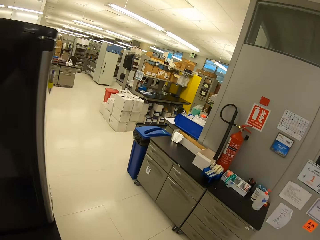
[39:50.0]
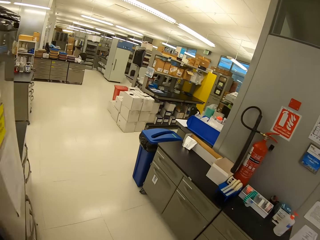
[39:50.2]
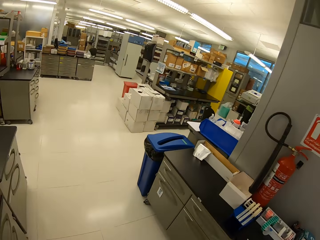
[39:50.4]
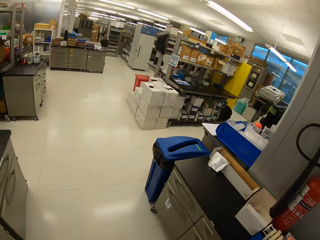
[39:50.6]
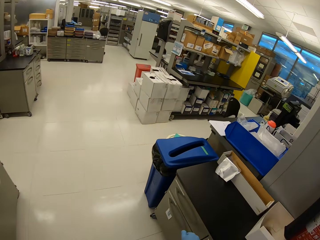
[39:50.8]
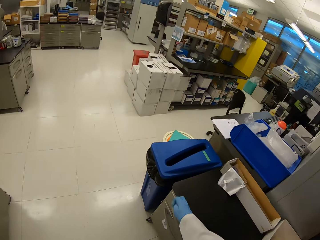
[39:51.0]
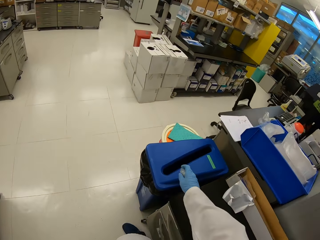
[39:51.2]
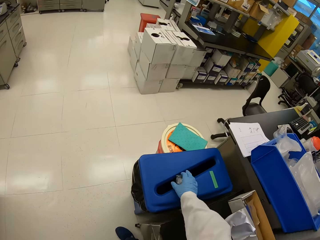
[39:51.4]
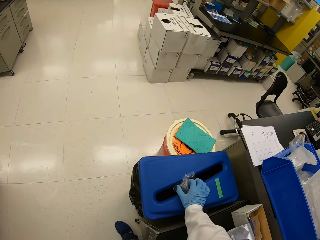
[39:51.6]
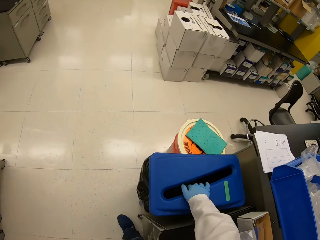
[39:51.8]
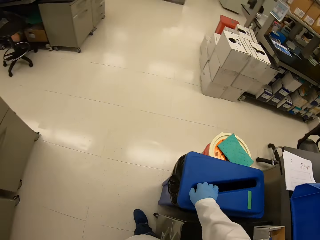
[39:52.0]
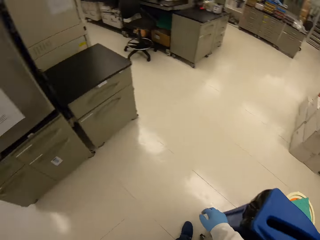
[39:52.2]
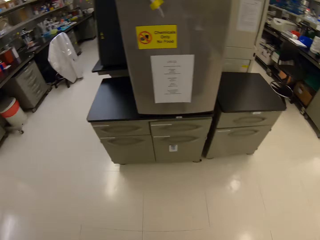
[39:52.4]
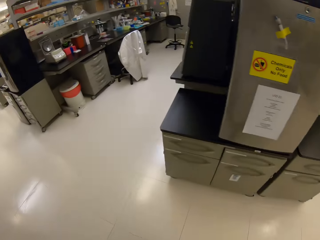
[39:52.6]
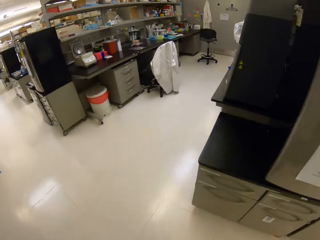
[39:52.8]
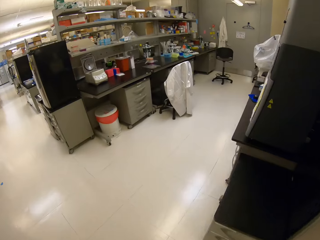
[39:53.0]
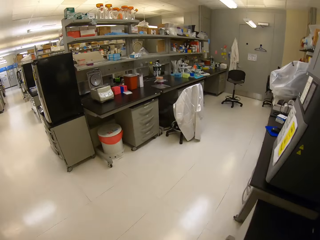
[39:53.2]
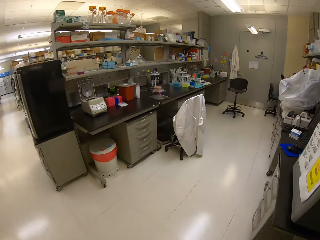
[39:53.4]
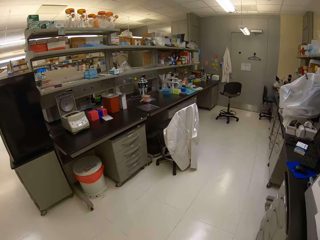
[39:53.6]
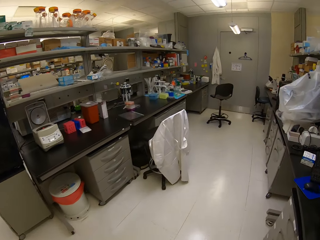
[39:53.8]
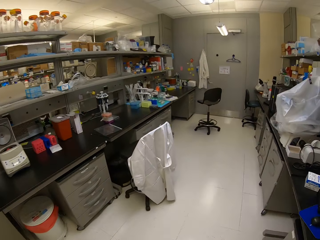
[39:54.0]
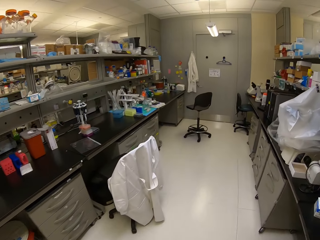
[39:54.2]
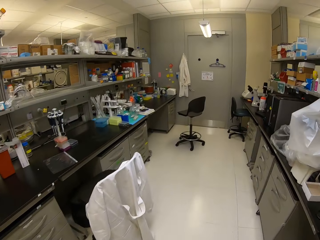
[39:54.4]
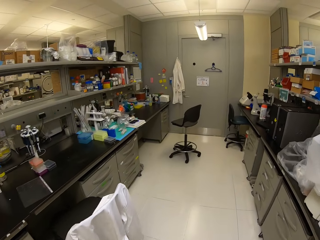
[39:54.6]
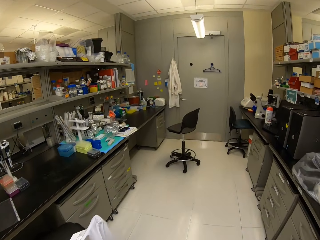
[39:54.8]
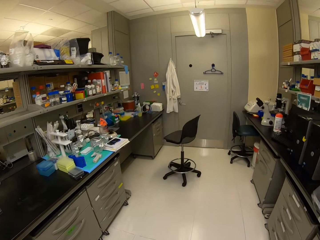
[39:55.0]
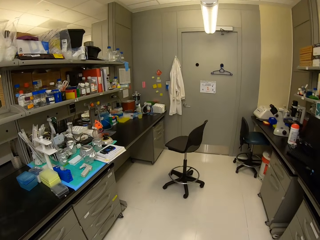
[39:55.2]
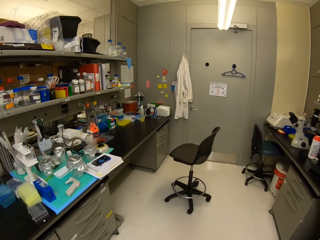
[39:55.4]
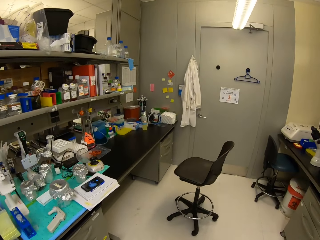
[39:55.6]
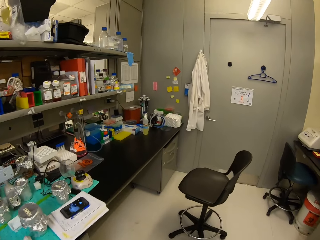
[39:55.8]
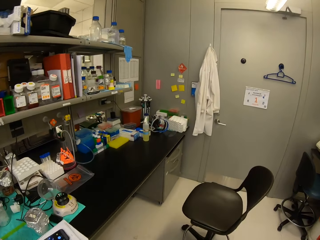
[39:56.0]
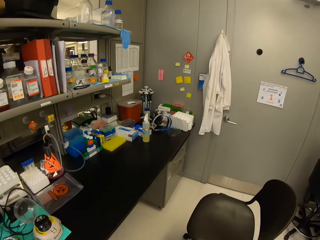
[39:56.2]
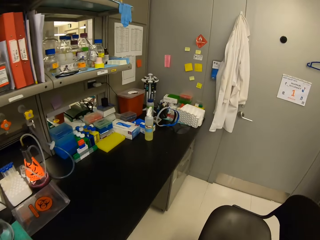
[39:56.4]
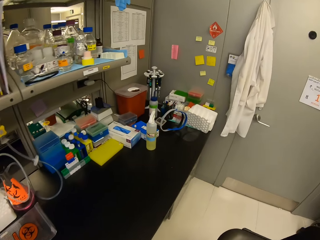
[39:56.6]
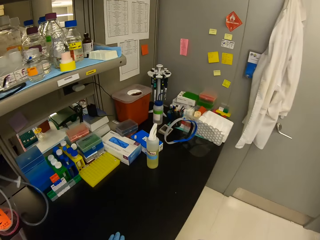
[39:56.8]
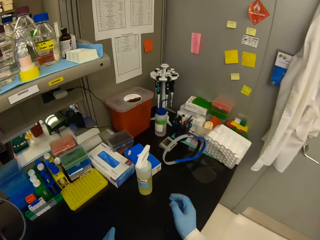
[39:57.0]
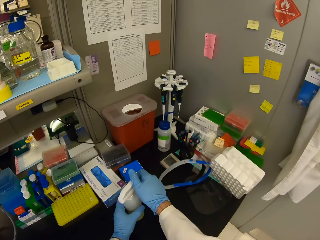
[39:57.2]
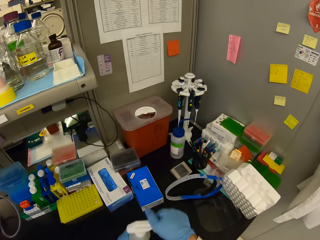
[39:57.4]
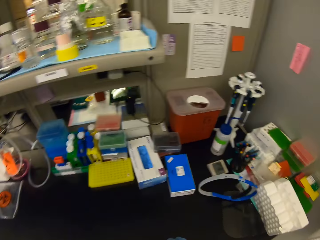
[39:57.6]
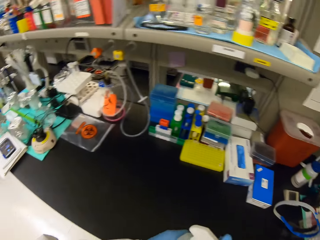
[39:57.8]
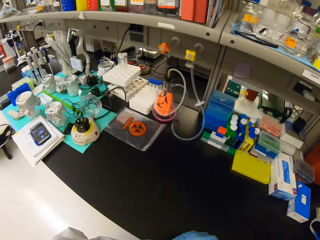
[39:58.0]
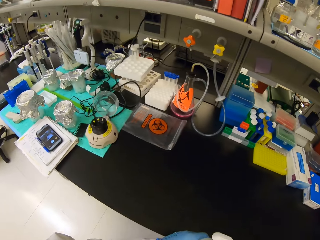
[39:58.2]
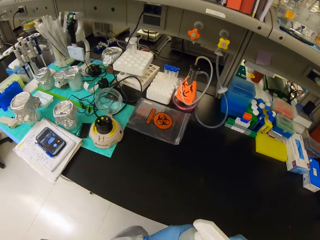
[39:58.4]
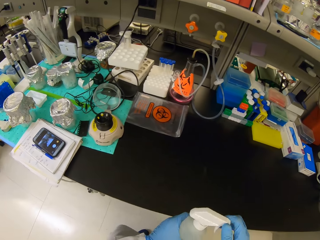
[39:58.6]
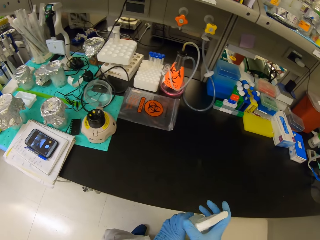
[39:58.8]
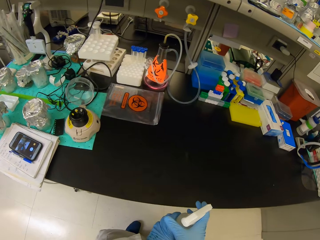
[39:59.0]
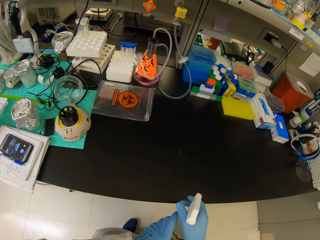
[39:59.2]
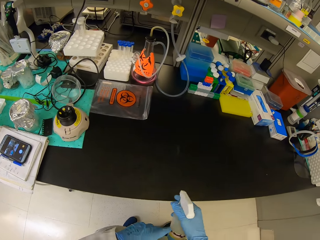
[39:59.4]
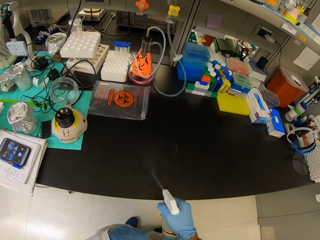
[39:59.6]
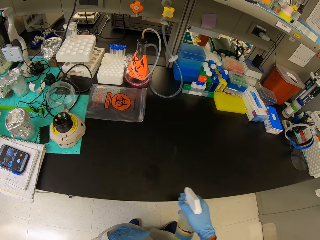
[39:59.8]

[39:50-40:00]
The camera wearer puts a nylon paper in a dust bin. They stare around. They walk around. They take a spraying bottle from the table. They stare around.

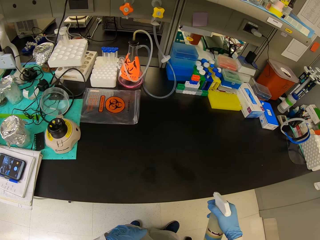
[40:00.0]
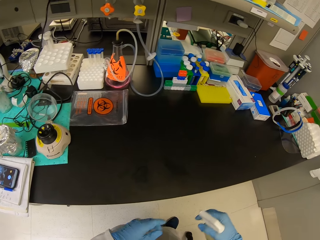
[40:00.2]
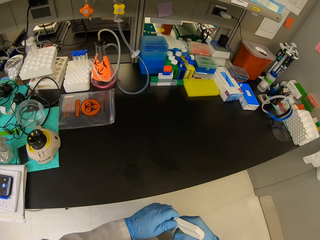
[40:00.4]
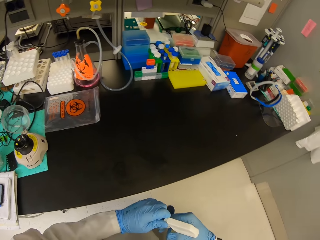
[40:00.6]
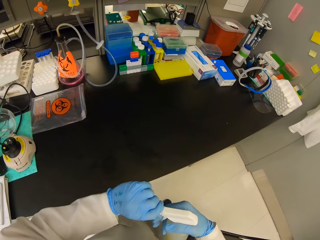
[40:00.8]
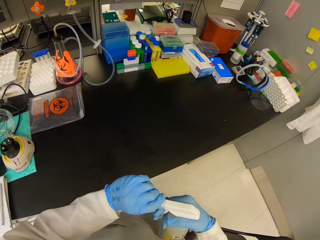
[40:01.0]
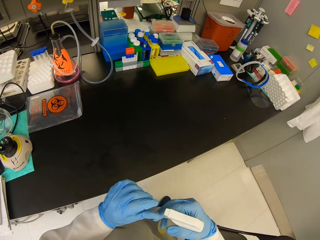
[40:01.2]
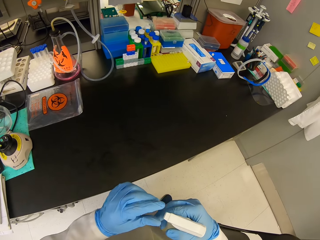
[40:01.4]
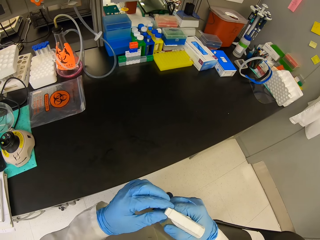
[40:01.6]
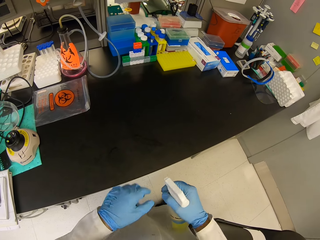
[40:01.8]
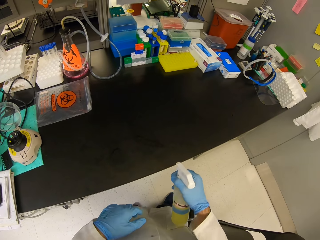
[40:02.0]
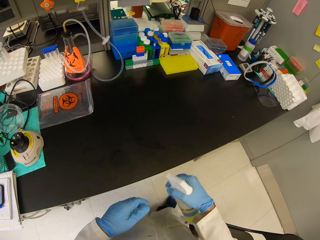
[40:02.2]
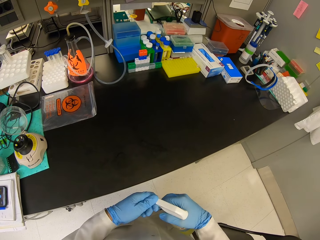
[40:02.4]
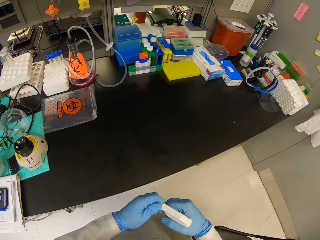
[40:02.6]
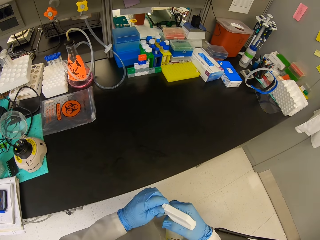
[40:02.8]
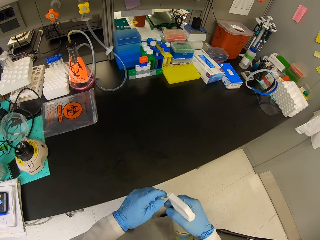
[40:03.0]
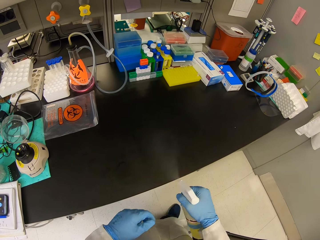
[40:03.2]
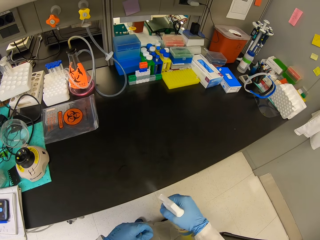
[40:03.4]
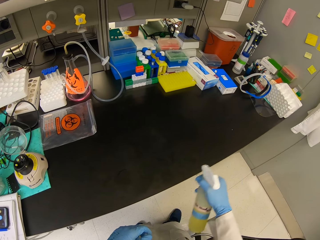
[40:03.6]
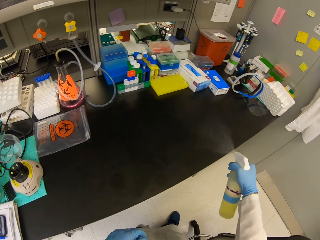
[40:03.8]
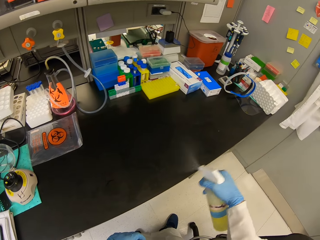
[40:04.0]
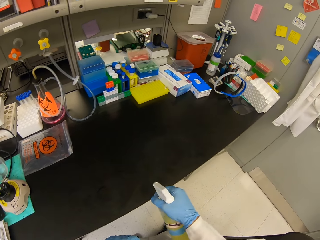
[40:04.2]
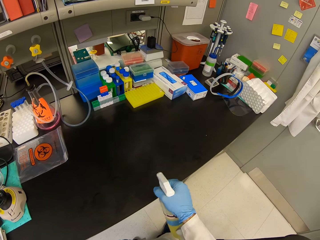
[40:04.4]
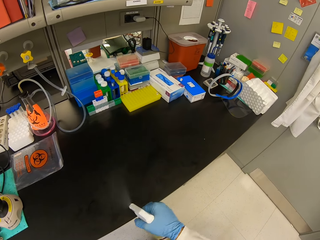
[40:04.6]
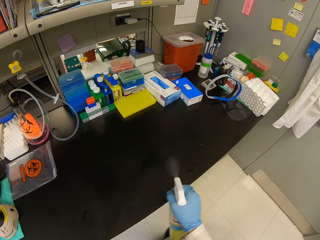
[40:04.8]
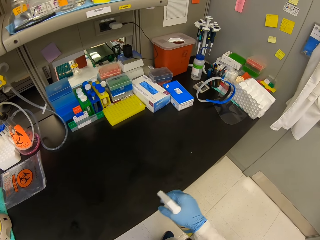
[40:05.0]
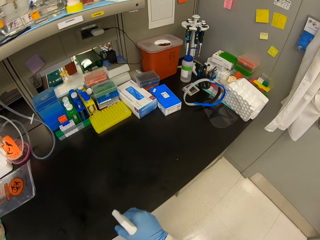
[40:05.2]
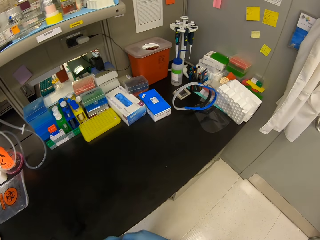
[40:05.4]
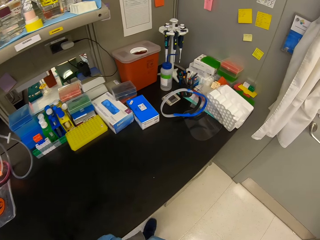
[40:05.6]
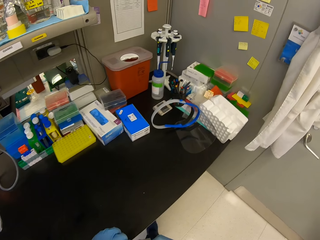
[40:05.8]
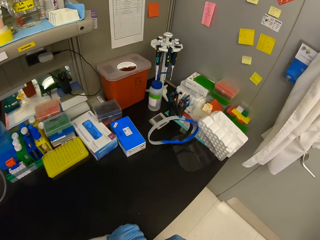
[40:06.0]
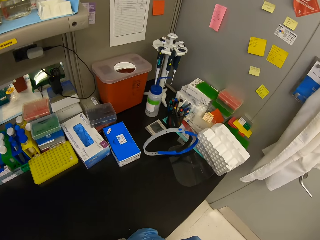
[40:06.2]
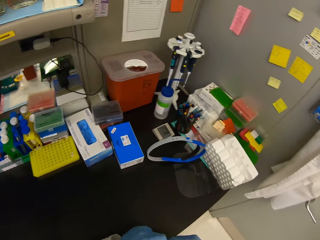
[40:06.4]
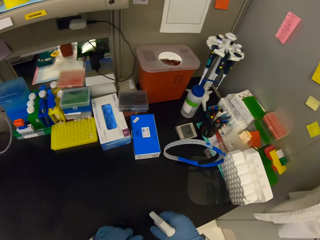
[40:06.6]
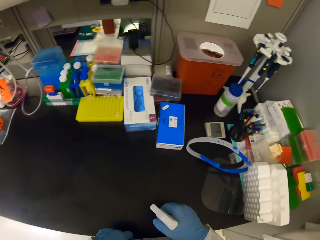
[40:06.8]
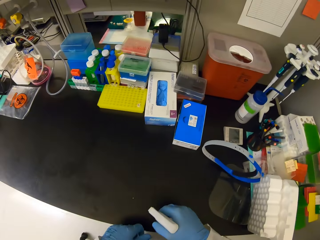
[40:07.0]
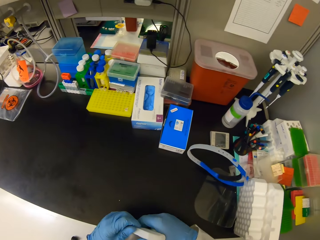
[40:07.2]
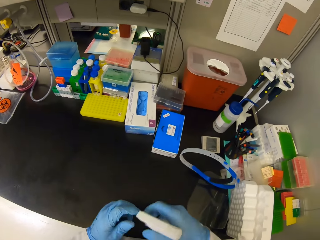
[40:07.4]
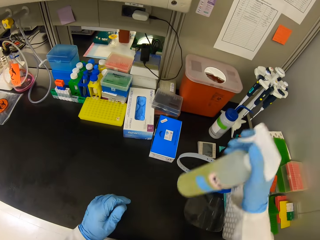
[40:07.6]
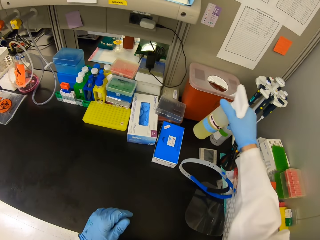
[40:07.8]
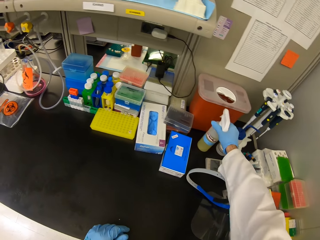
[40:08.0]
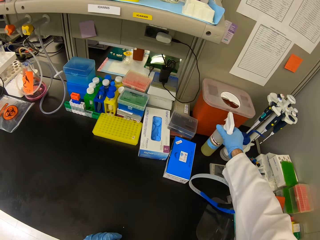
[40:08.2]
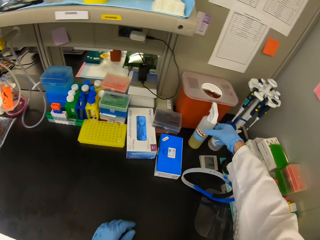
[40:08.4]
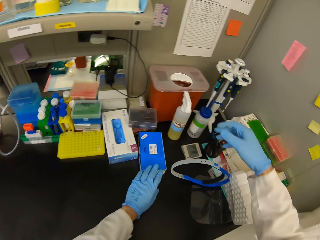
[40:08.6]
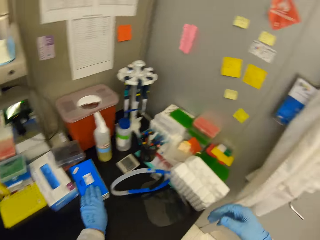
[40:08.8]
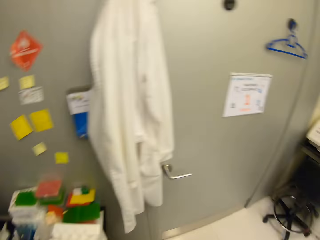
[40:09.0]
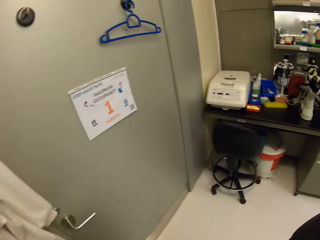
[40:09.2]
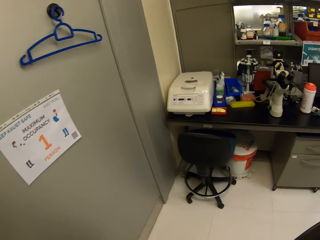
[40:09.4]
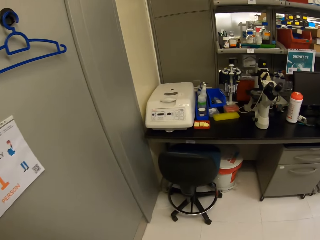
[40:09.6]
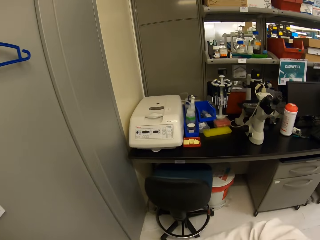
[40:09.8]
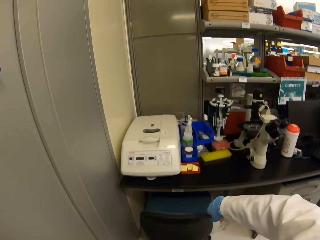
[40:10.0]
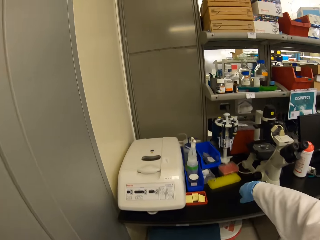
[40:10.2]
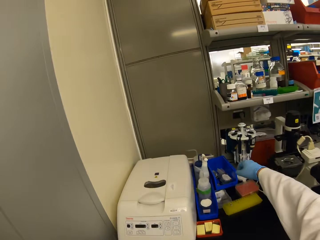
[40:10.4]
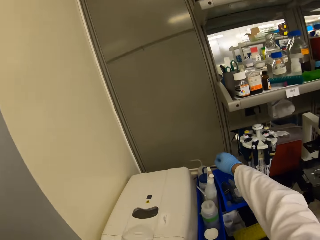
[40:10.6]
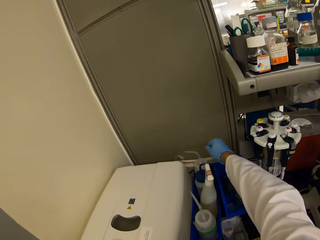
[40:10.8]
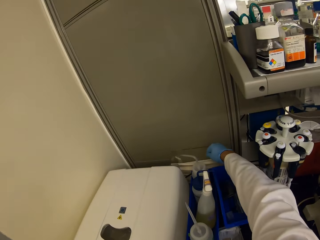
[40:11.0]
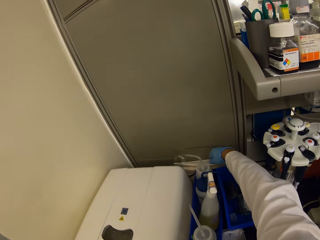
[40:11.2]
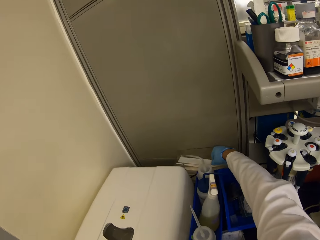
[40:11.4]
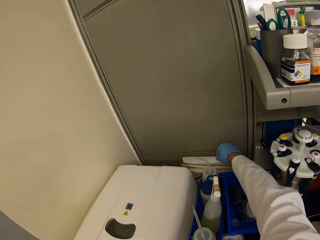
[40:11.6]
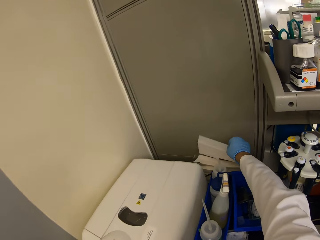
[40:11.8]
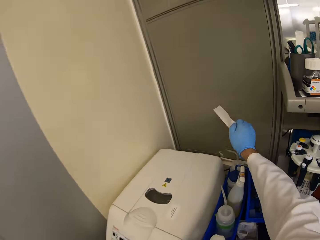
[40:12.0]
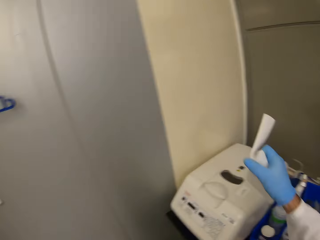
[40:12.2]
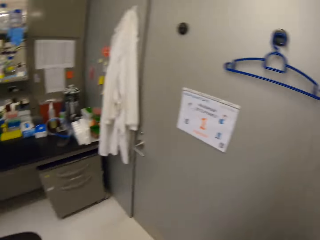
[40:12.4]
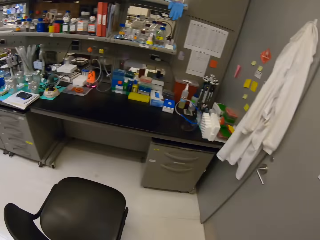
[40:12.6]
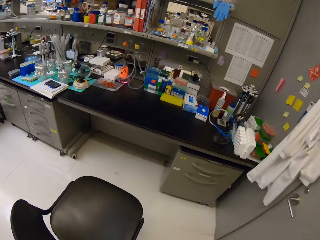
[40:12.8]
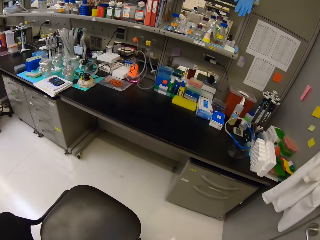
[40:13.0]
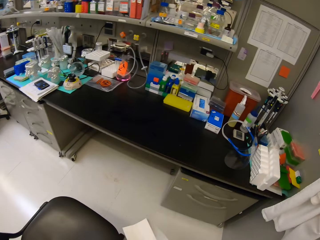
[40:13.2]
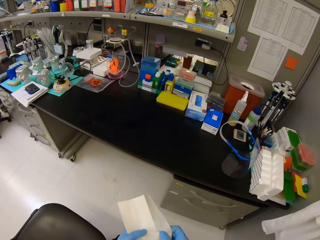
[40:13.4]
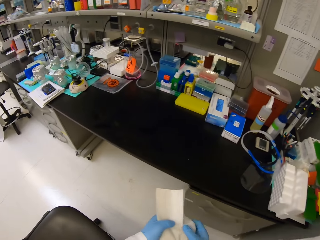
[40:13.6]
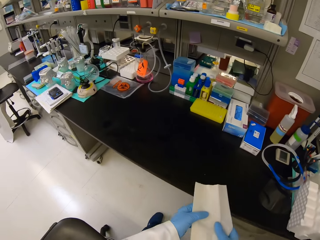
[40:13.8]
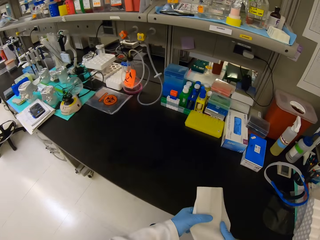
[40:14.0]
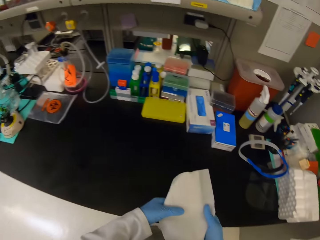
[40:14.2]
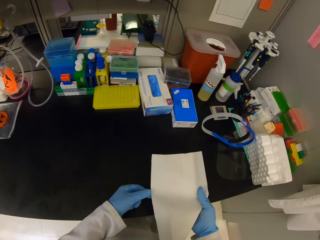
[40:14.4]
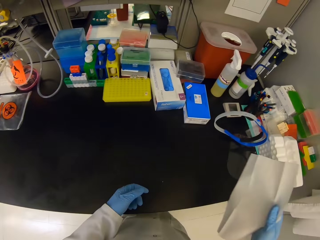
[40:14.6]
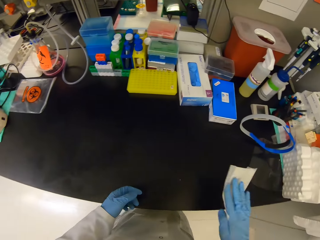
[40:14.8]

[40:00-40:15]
The camera wearer sprays on the table. They tighten the nozzle of the spraying bottle. They open the sprayer. They spray on the table. They put the spraying bottle on the table. They walk around. They pick up a white paper from the table. They stare around. They walk around.
